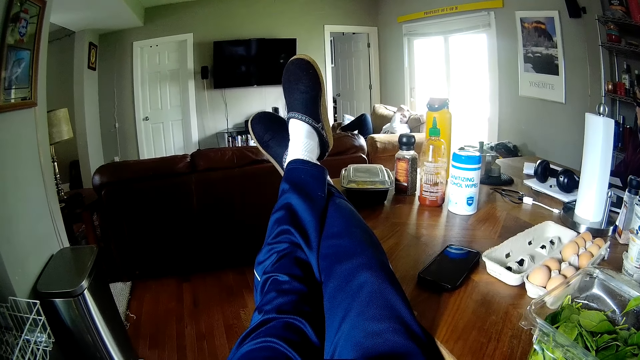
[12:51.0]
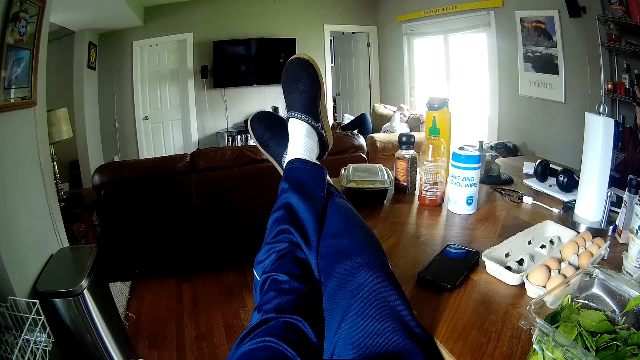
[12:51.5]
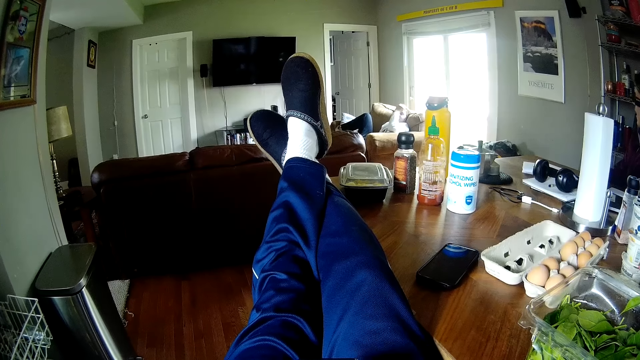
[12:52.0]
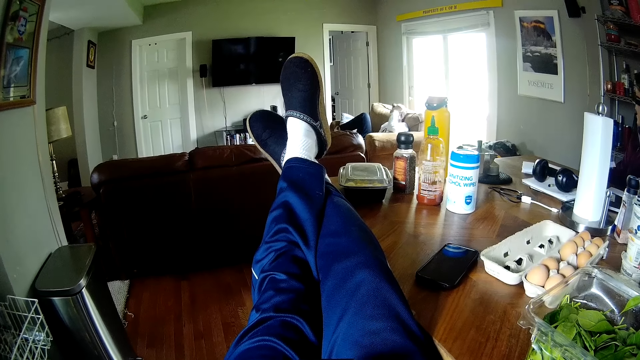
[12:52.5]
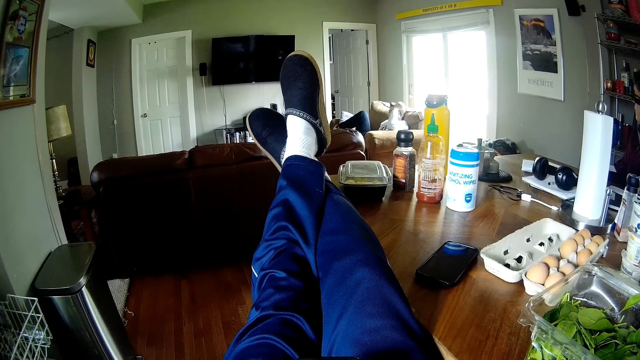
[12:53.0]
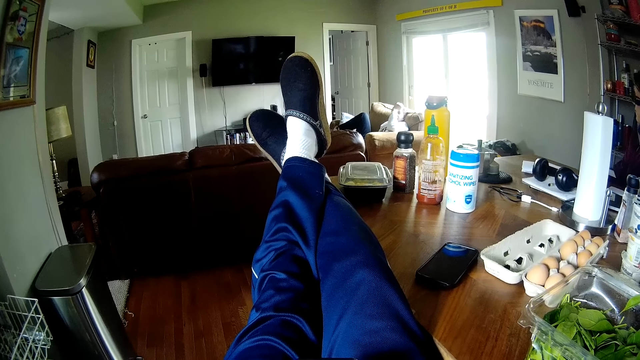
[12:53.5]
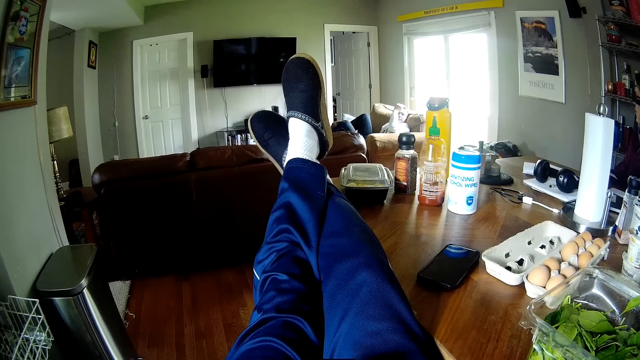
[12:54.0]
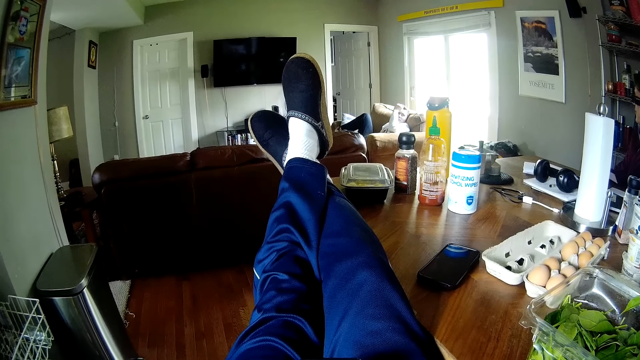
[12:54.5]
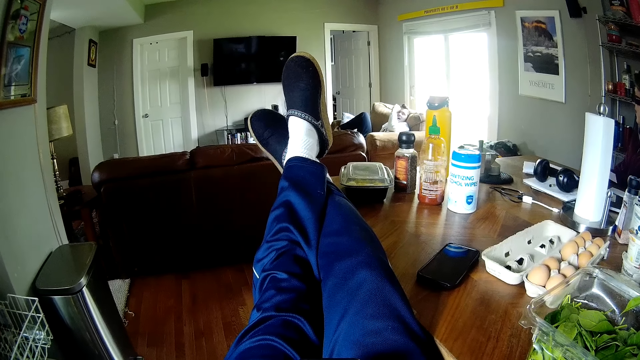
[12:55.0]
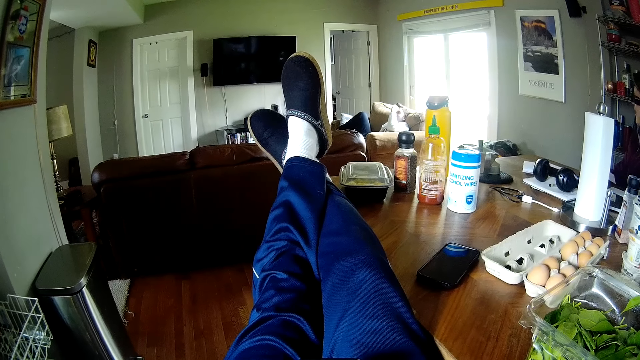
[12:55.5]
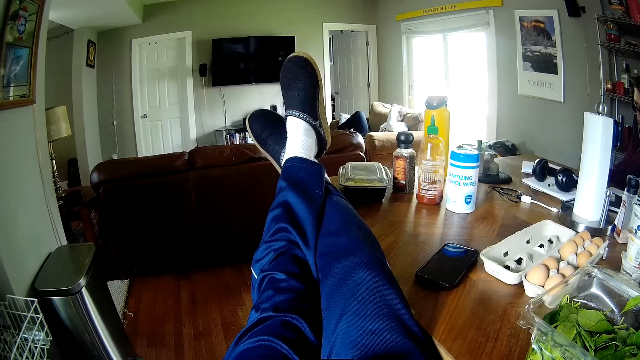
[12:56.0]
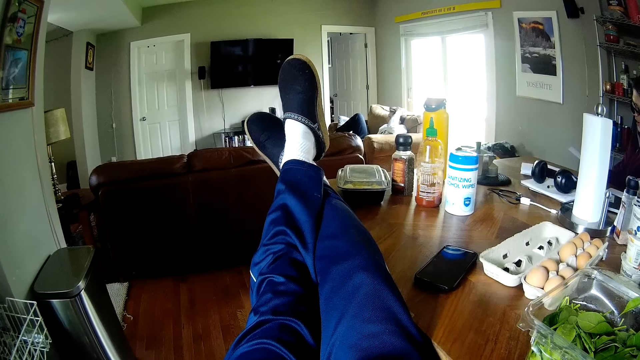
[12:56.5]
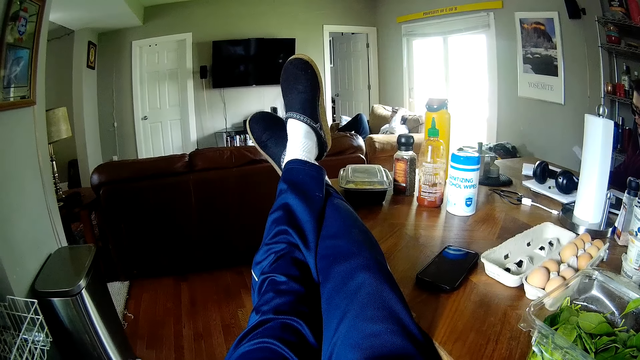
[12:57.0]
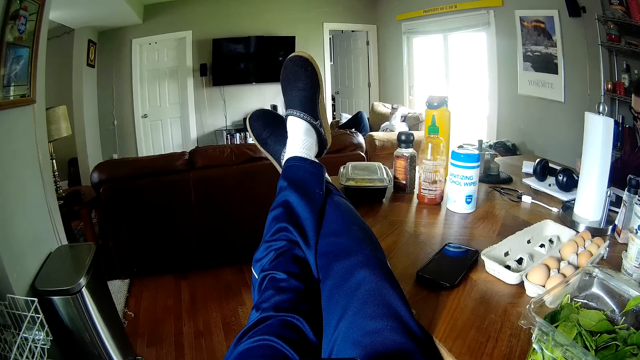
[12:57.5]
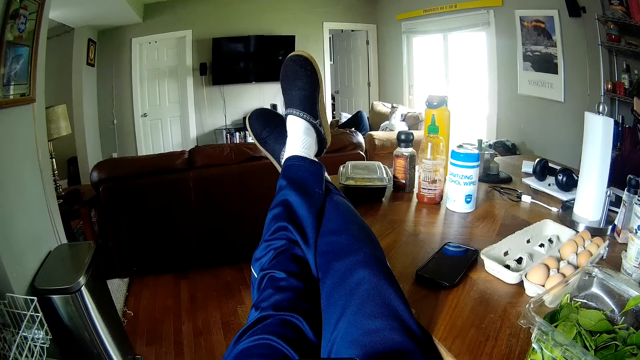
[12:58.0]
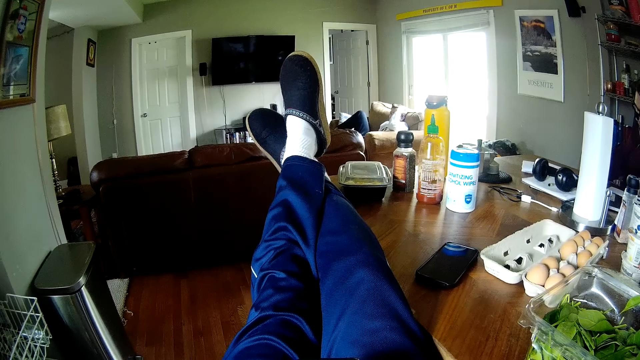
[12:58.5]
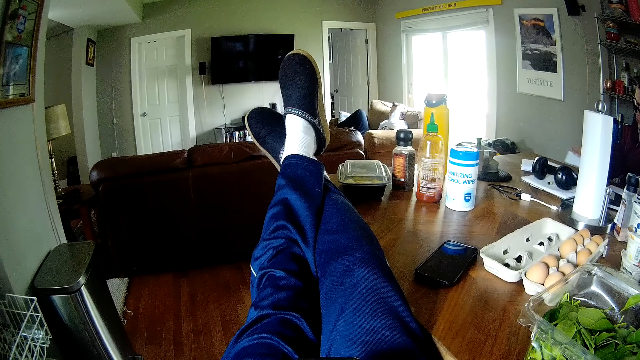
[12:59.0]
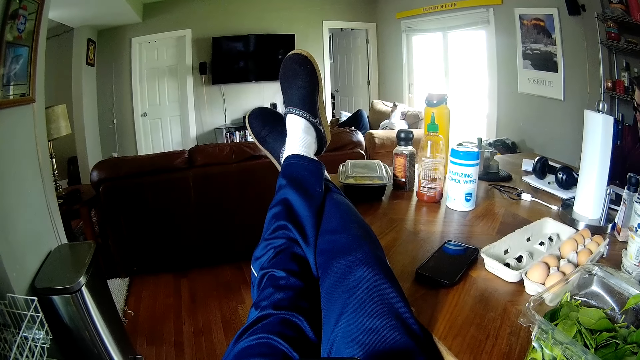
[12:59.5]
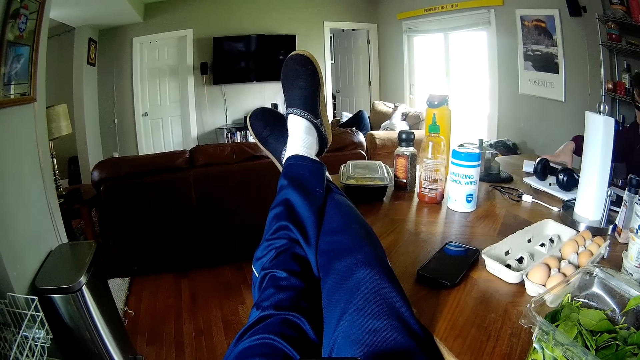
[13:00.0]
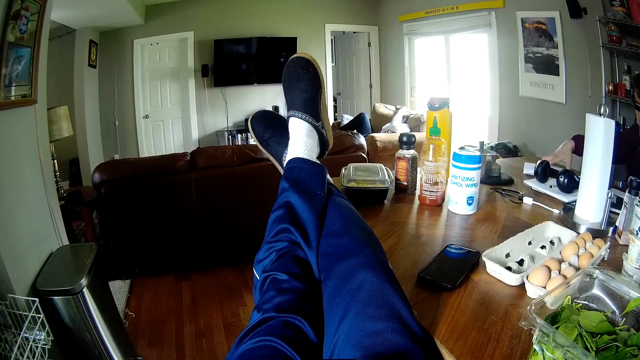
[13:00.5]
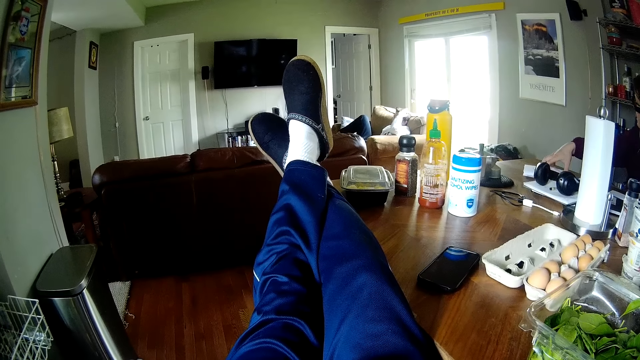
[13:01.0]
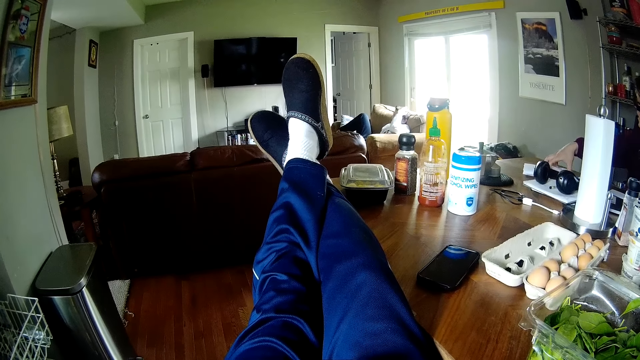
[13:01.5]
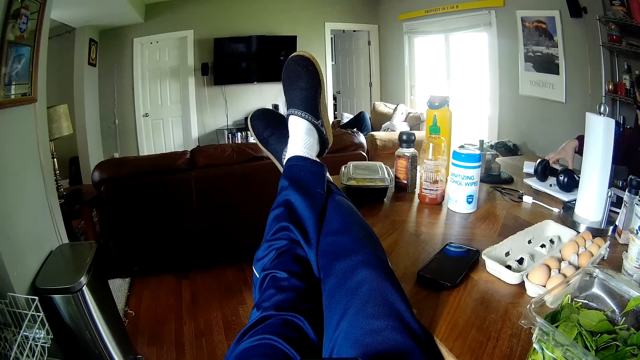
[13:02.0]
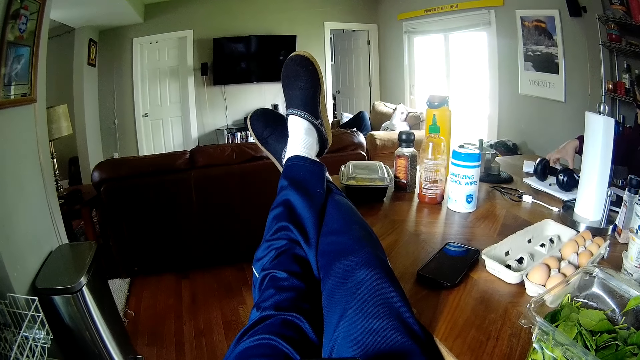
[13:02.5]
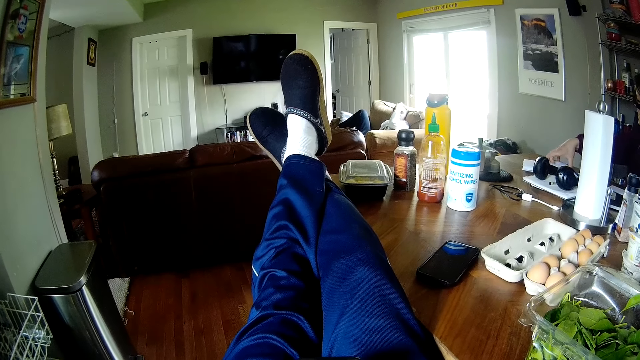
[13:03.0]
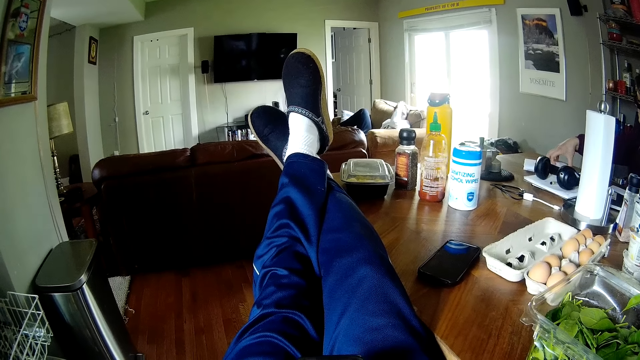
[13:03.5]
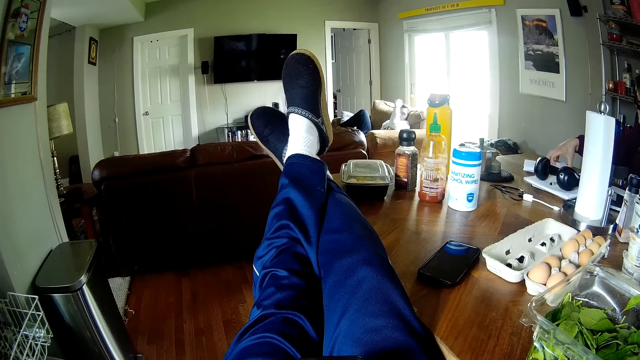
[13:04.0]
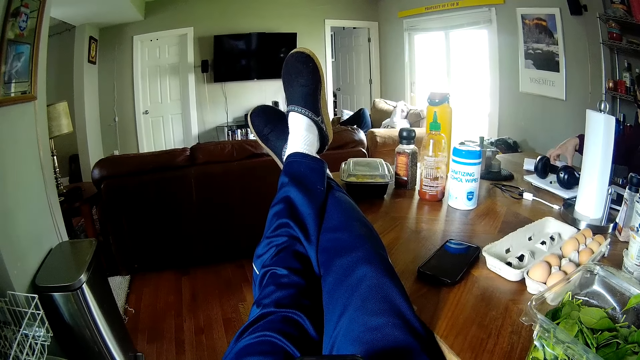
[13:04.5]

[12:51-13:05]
A person talks to a man and the camera wearer. The man holds the pieces of paper on the table. The person talks to the man and the camera wearer.

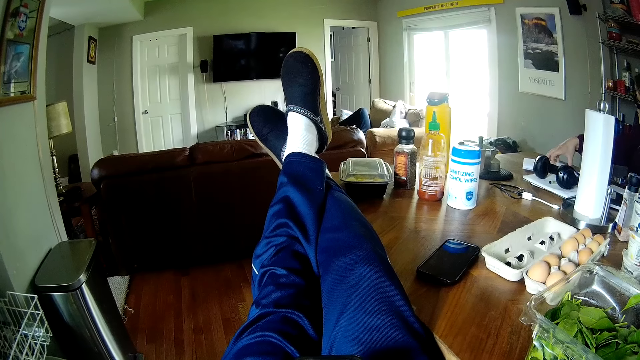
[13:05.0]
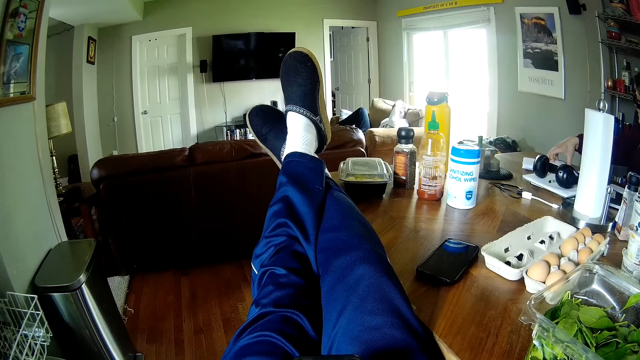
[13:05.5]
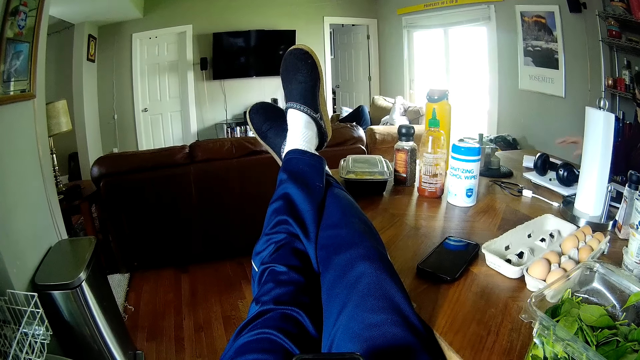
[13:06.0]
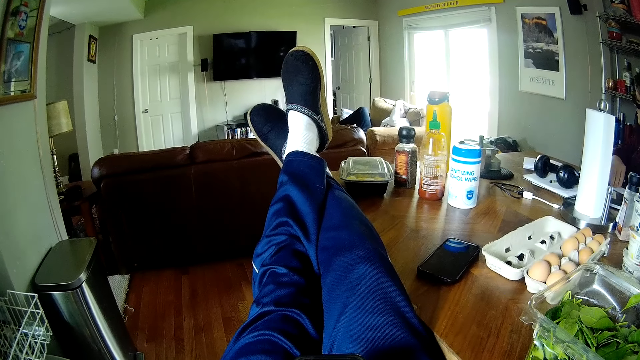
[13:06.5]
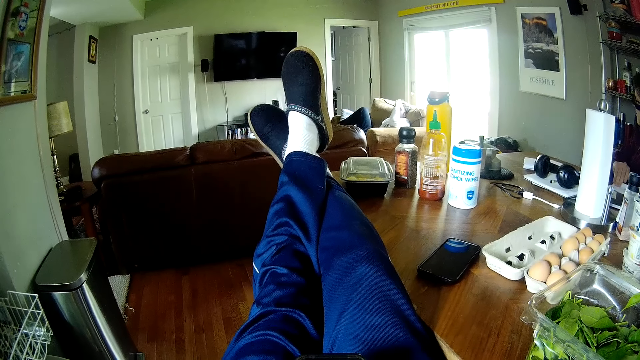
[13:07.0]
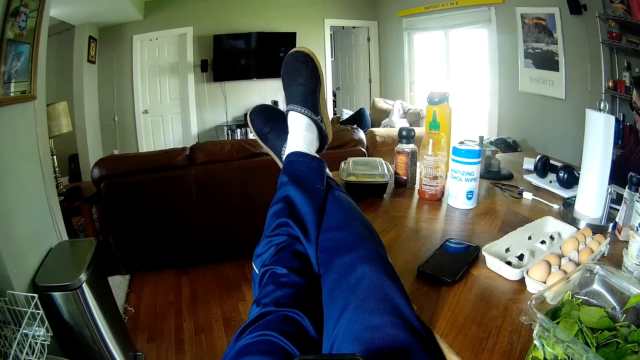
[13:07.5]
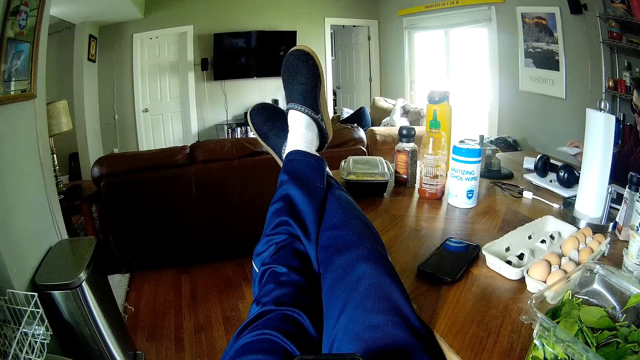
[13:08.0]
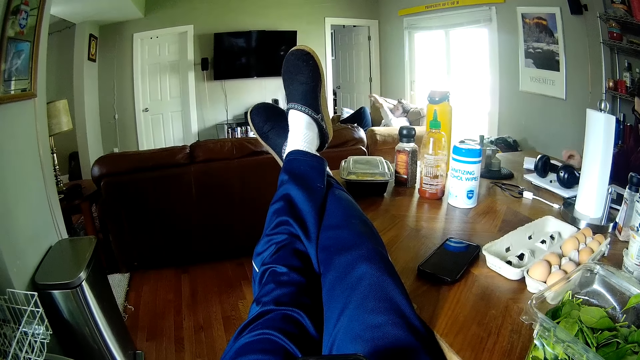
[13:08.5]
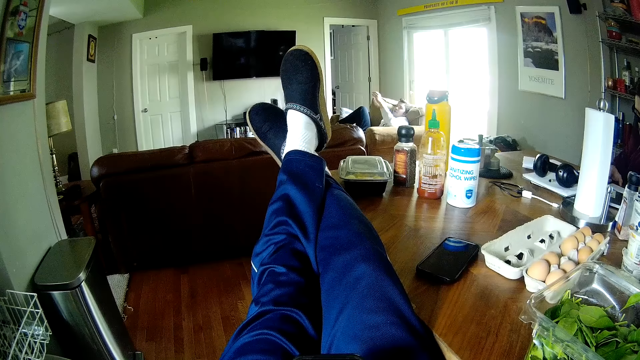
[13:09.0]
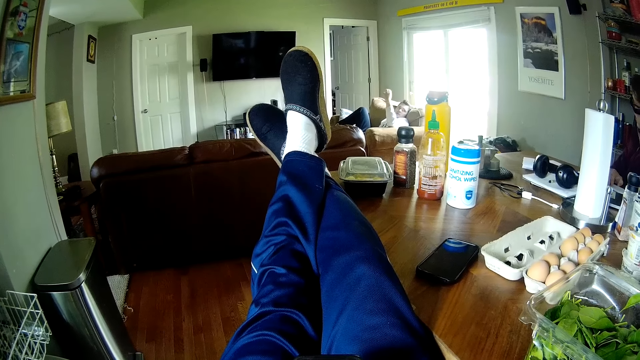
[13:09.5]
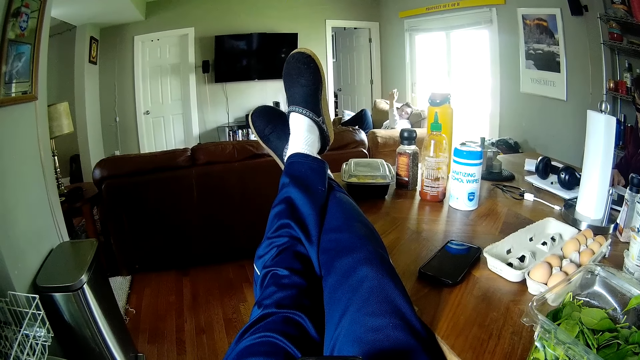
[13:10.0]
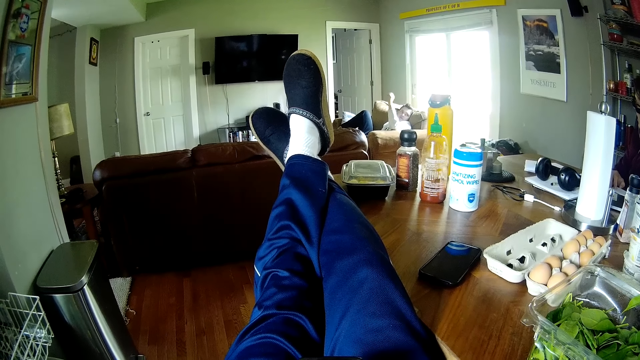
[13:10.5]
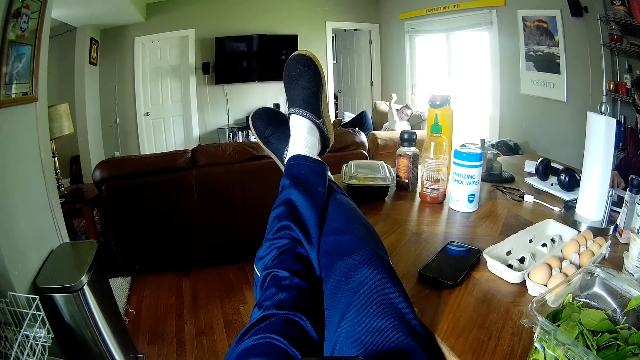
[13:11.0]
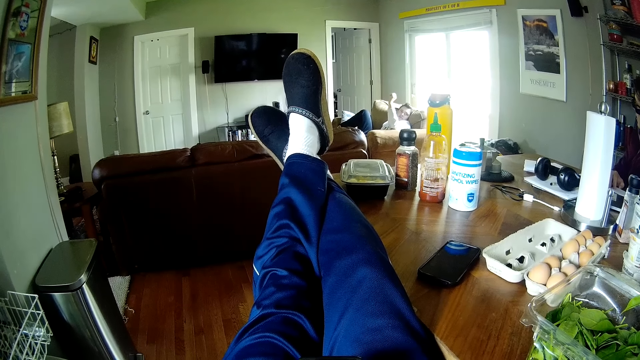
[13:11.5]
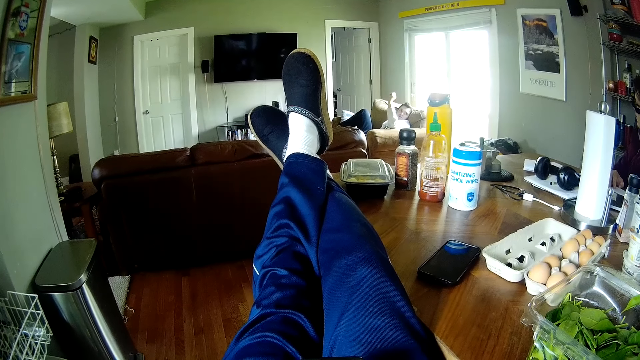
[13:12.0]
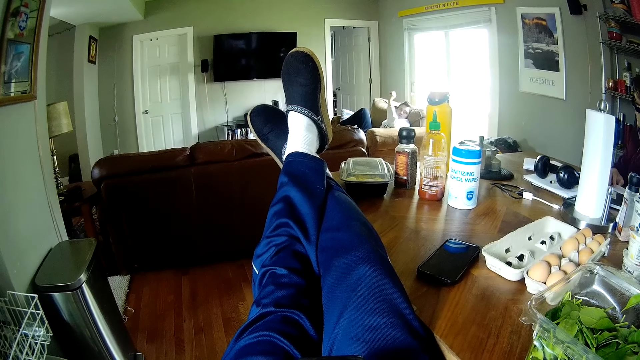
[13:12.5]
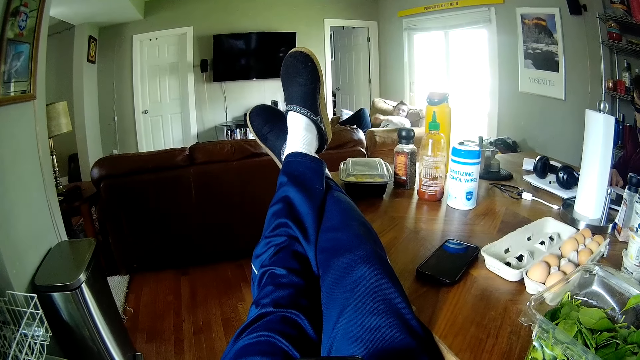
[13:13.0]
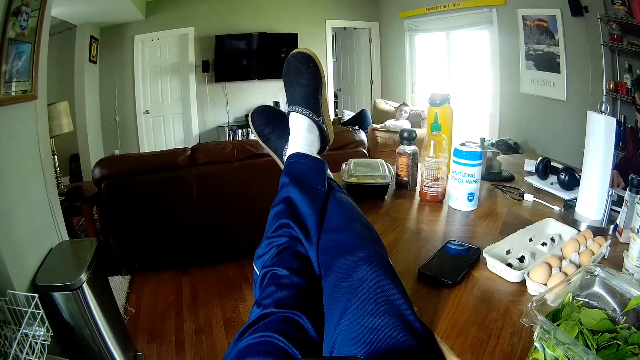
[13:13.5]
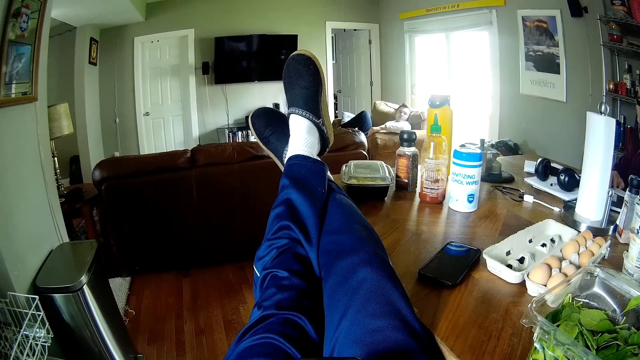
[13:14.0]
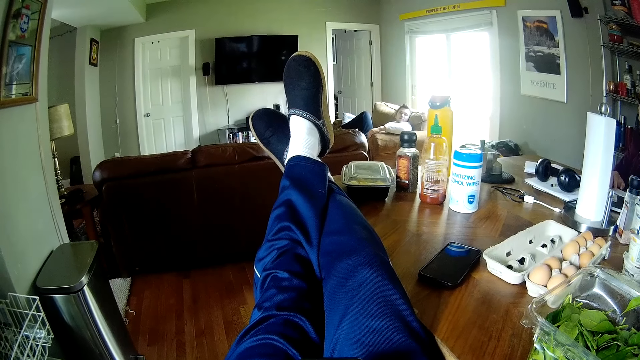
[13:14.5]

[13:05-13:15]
A man moves the piece of paper on the table. A person talks to the man and the camera wearer.
